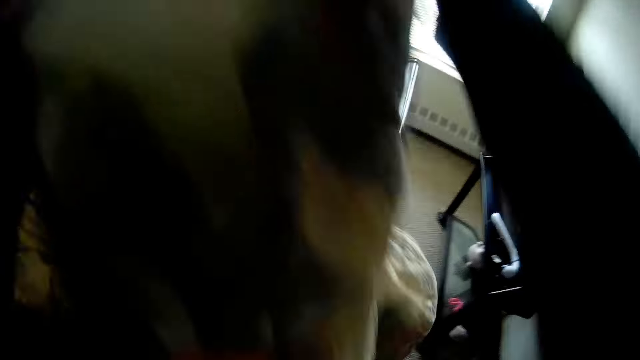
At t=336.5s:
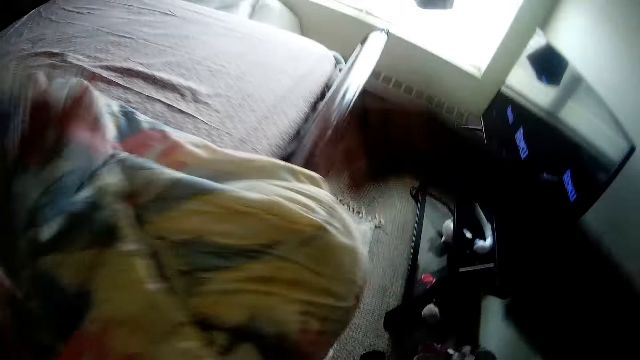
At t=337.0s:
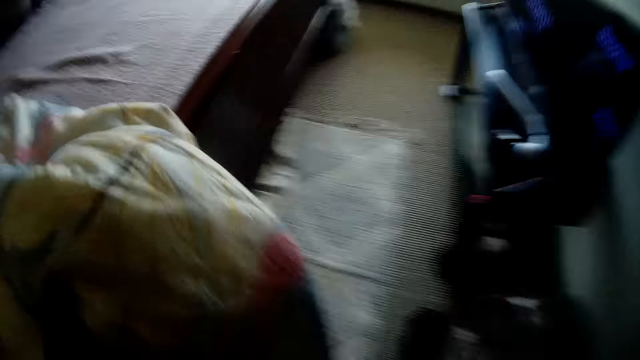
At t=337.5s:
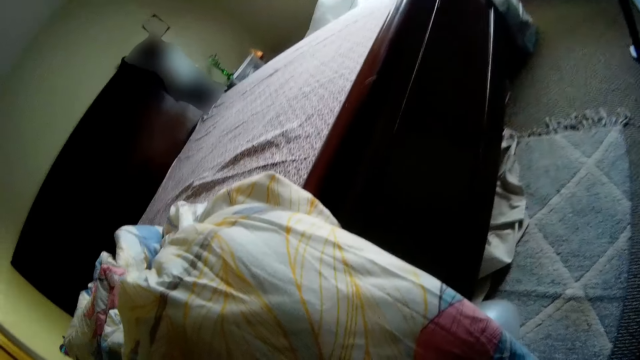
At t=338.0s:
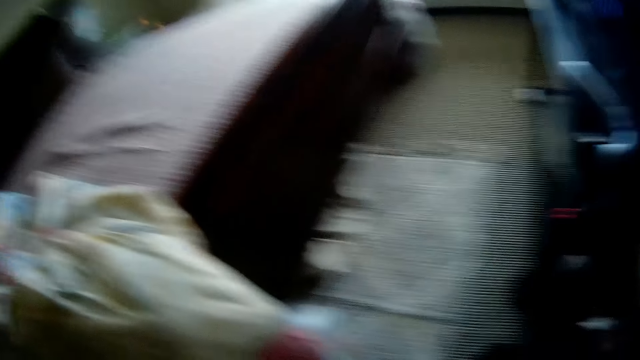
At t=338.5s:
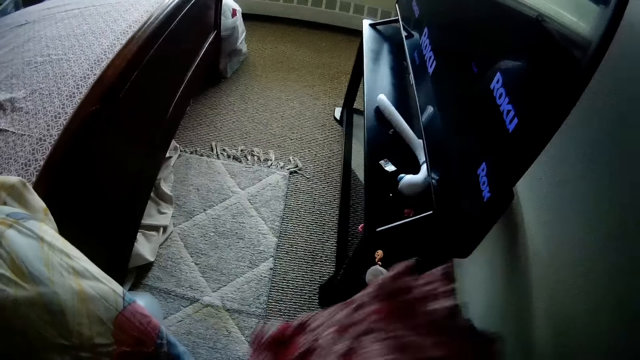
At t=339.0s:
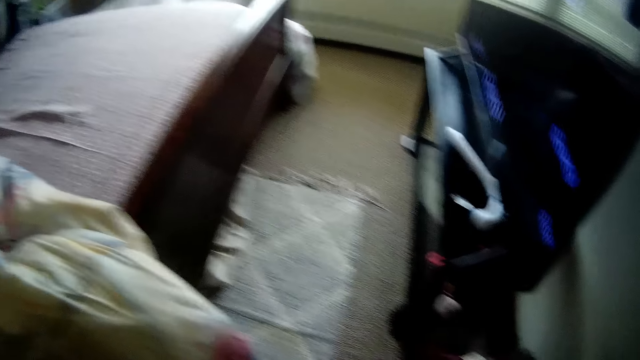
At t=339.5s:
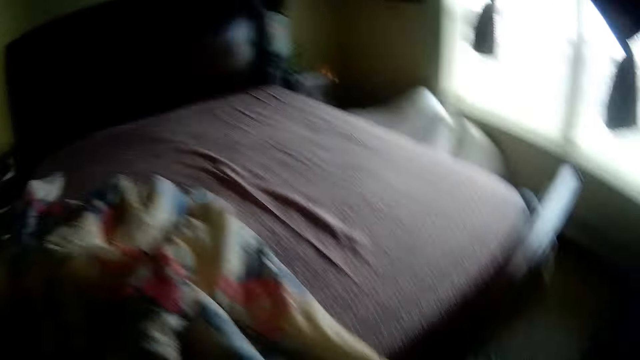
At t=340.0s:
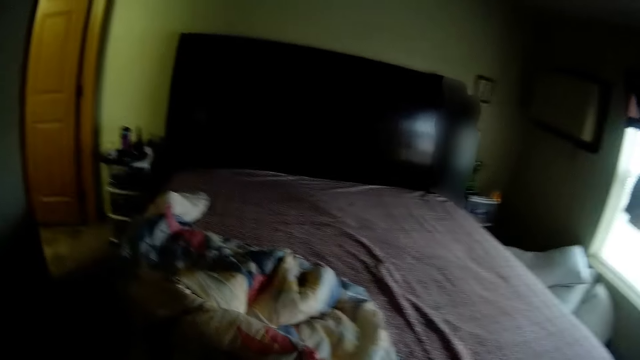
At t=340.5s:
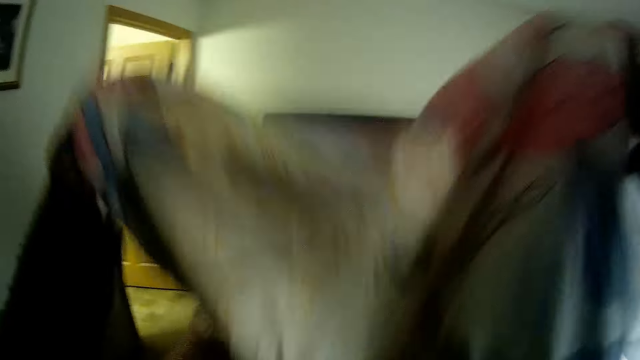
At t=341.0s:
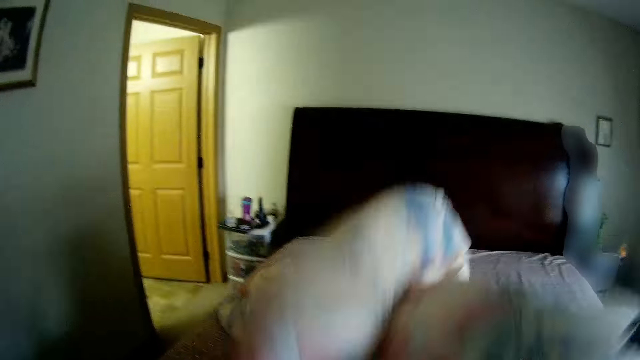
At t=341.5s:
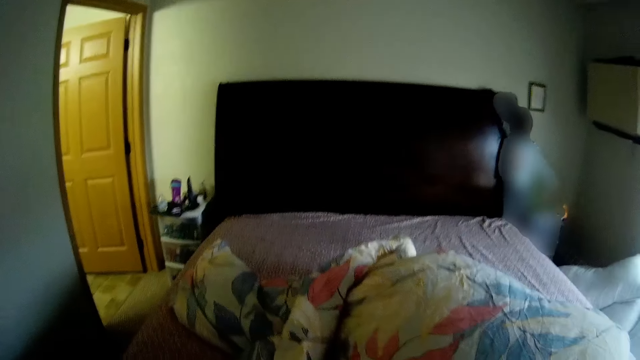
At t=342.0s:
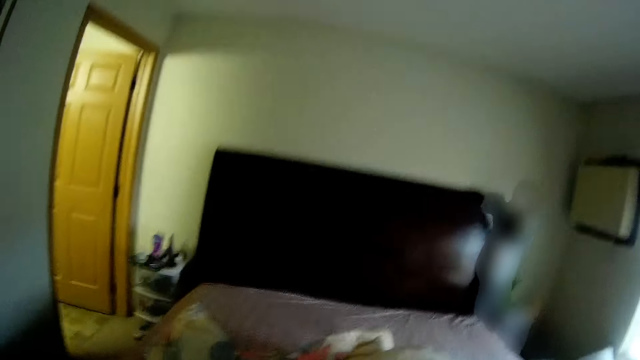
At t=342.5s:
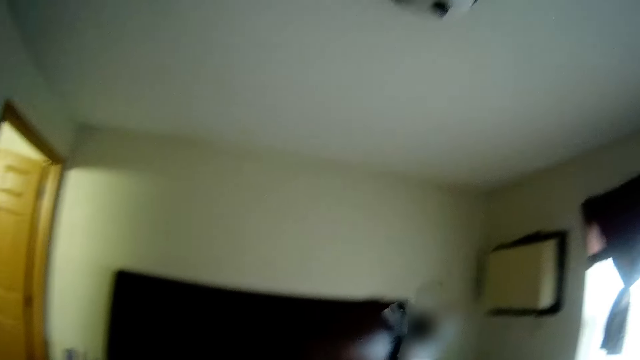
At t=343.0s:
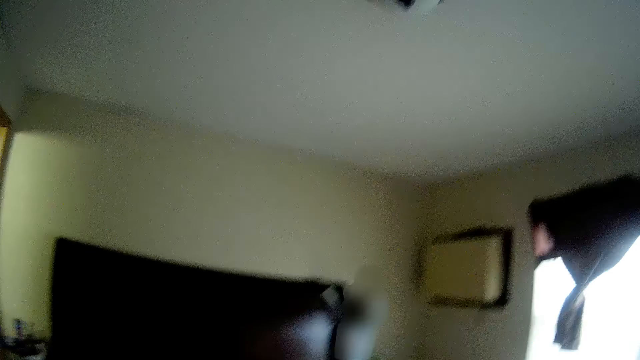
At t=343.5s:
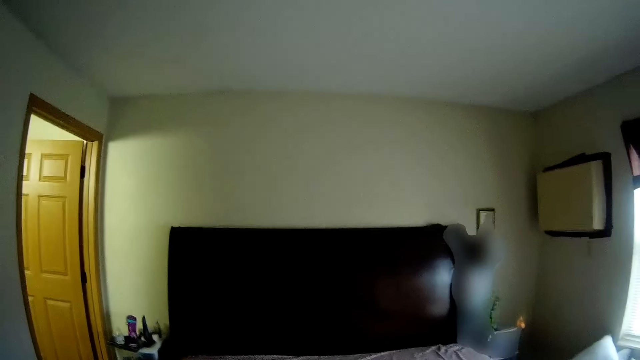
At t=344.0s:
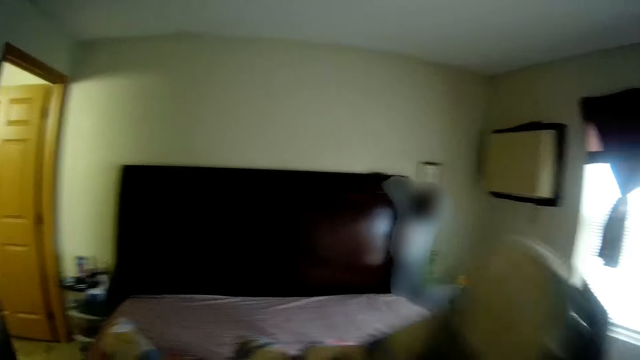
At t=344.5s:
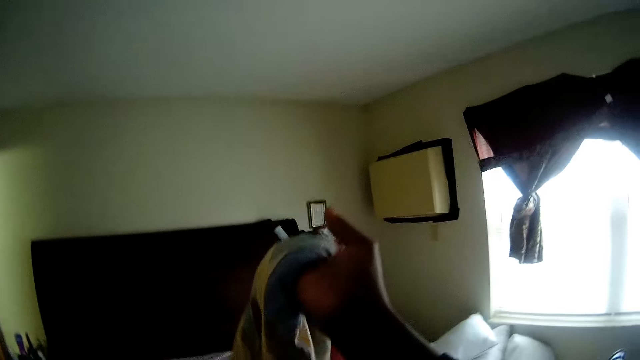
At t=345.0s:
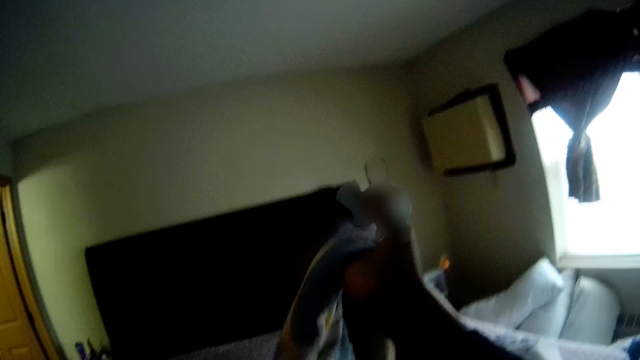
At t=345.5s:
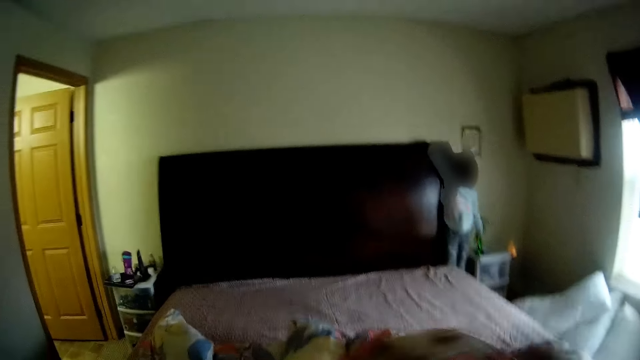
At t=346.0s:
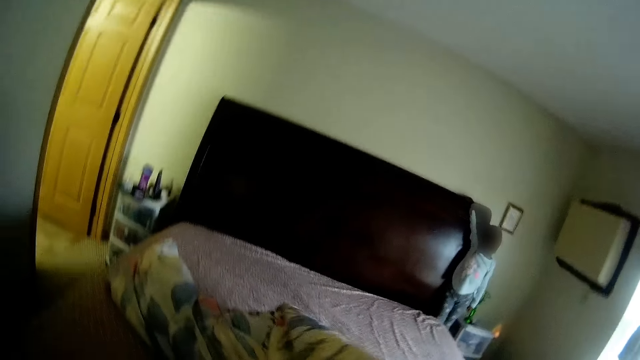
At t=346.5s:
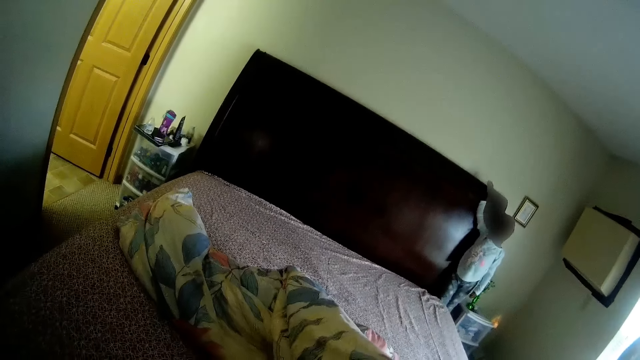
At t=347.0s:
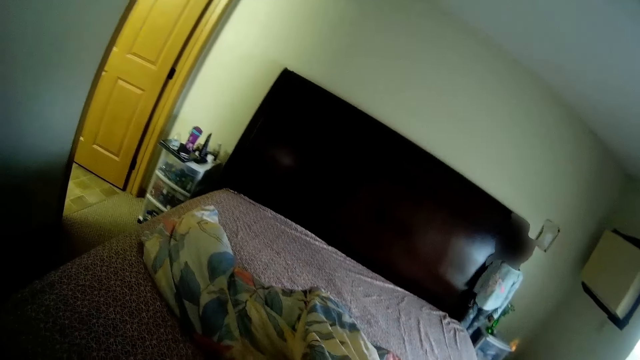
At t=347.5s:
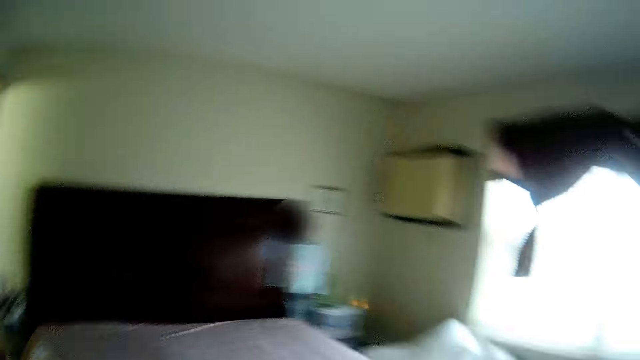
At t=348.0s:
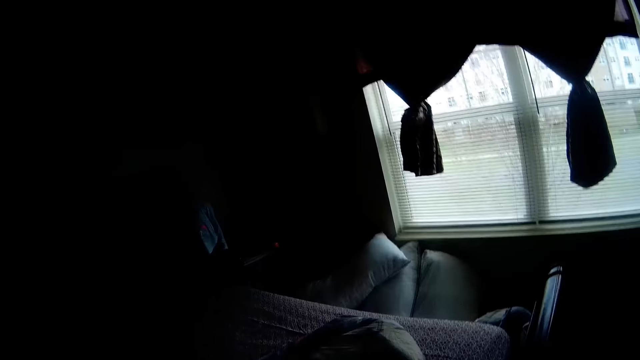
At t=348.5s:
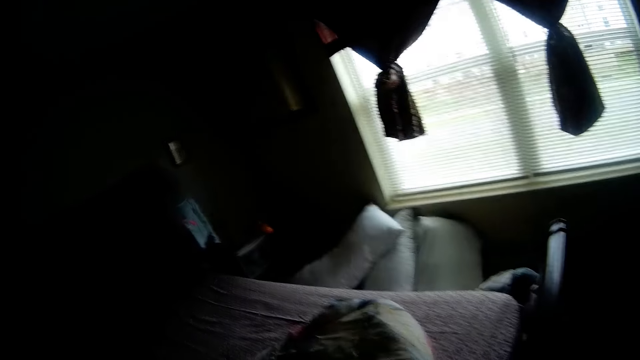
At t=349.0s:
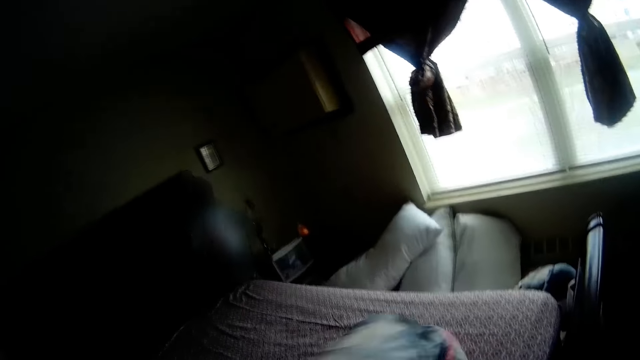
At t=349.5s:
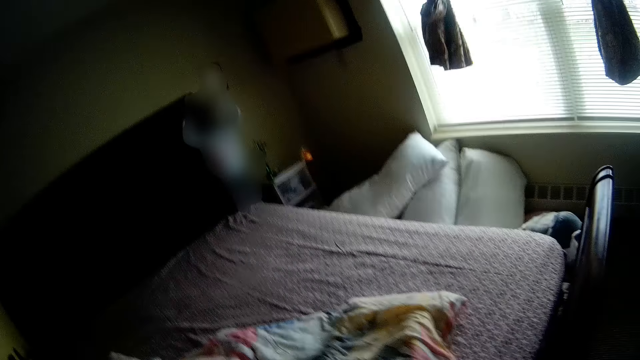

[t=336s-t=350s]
The camera wearer carries the rest of the duvet from the ground with both hands. She throws the duvet on the bed with both hands. She lifts the duvet above the bed with both hands. She spreads the duvet on the bed with both hands. She lifts the duvet with her right hand. She holds the duvet with both hands.

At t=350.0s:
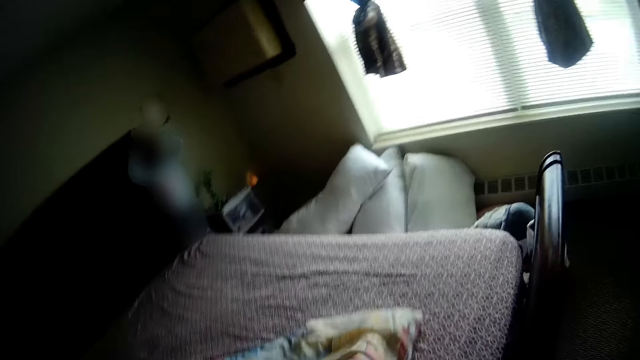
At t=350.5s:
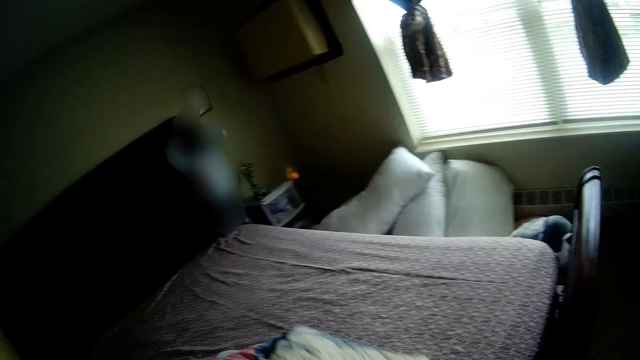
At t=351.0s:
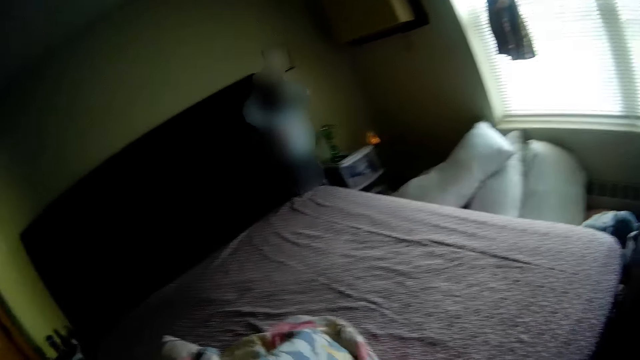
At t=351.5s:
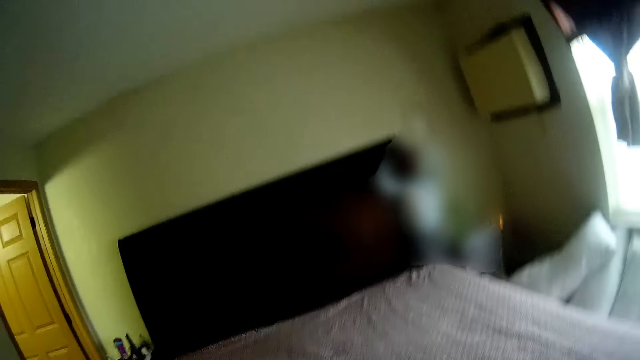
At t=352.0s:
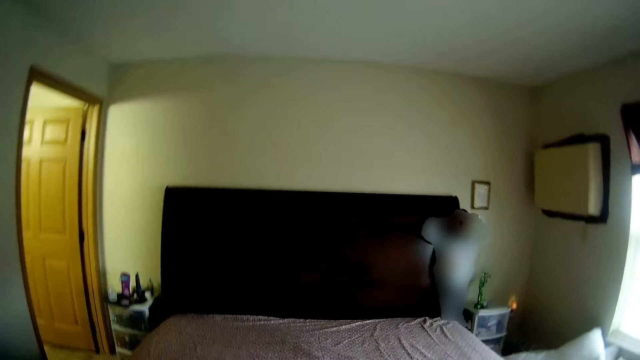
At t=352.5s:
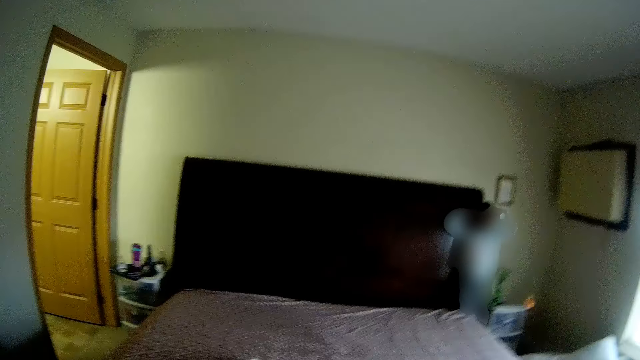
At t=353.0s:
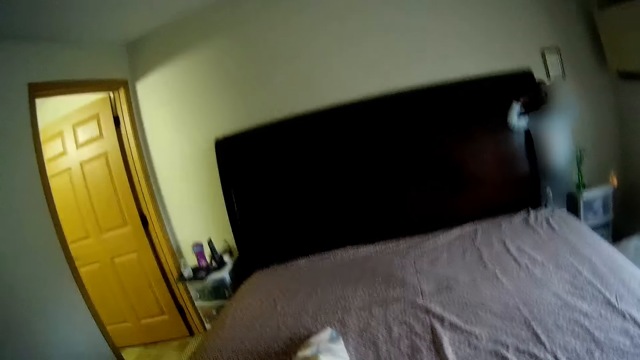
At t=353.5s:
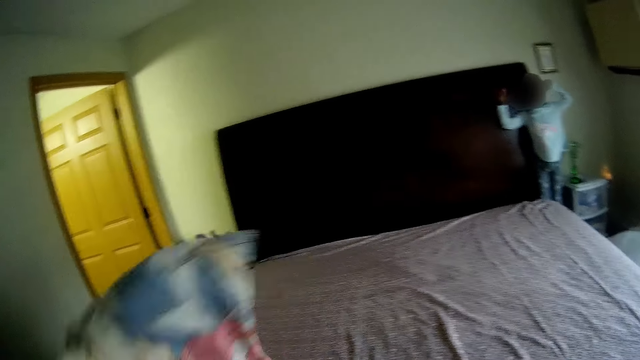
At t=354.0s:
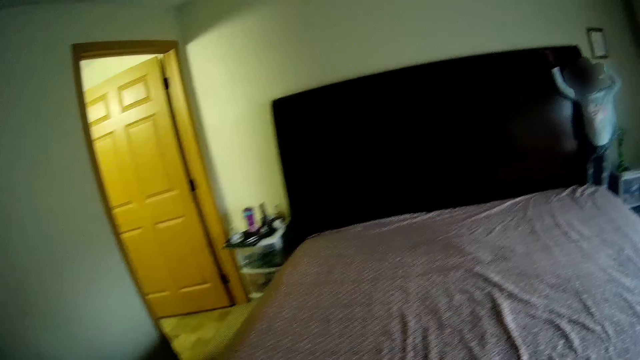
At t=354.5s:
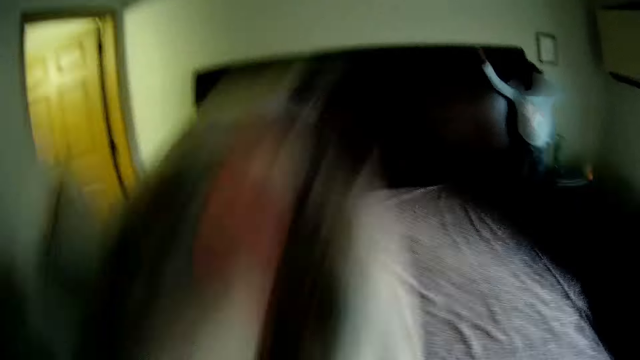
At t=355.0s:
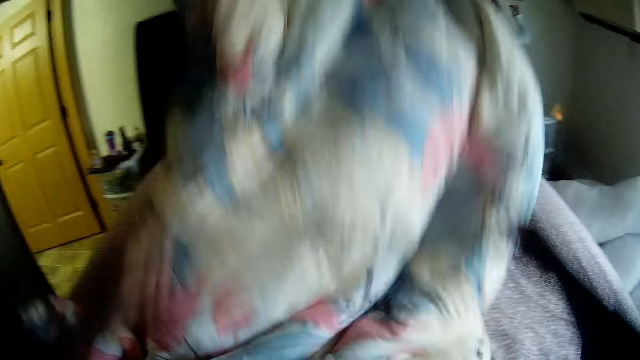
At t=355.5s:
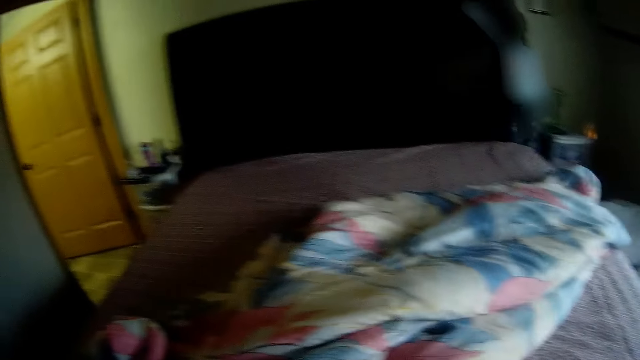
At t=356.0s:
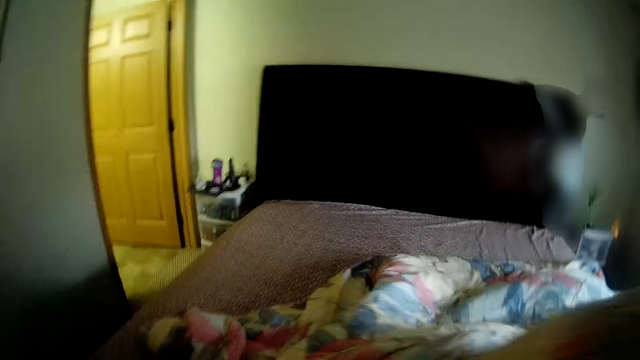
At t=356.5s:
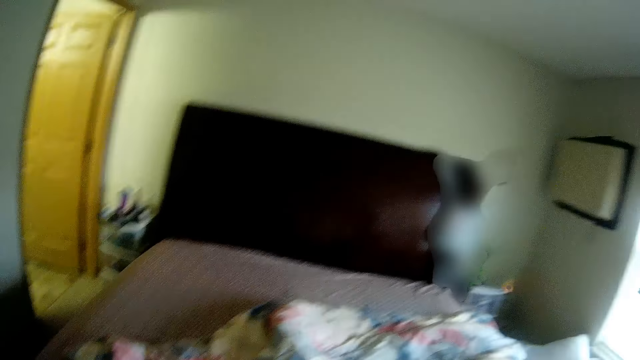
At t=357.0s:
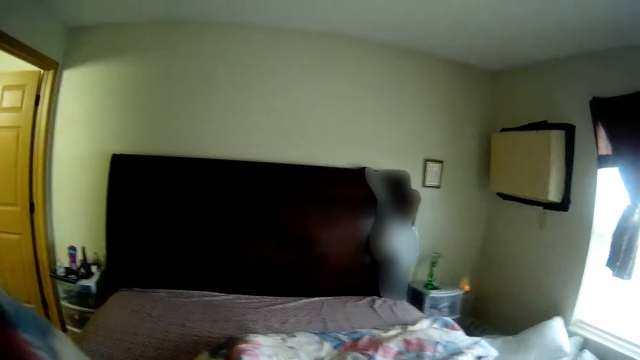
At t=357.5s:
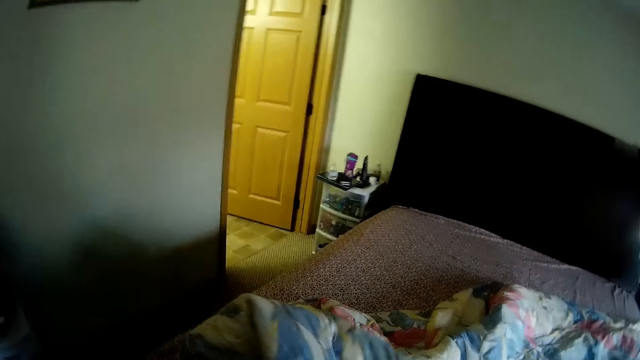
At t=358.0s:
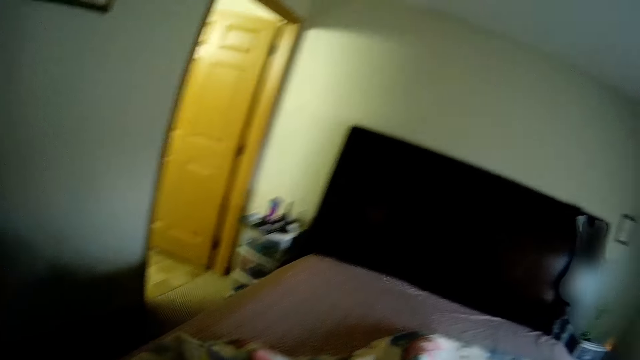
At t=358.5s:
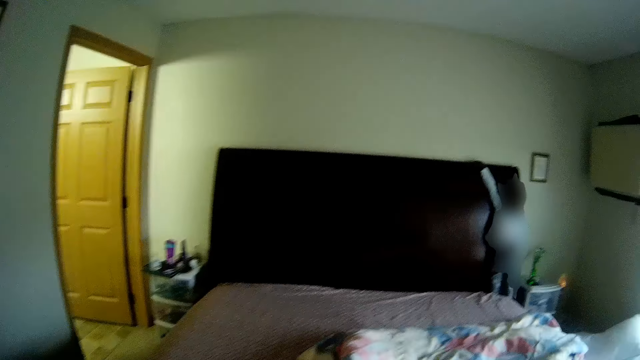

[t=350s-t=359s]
The camera wearer throws the duvet on the bed with both hands.
